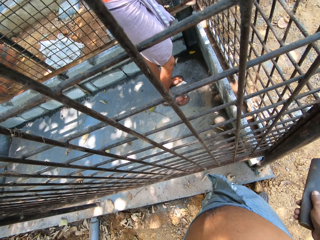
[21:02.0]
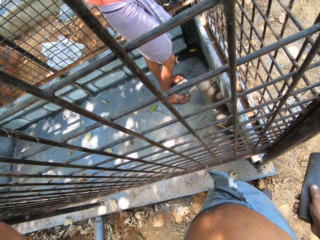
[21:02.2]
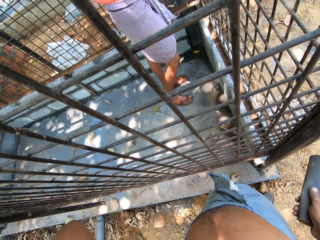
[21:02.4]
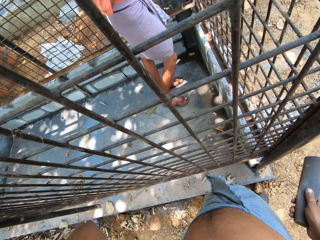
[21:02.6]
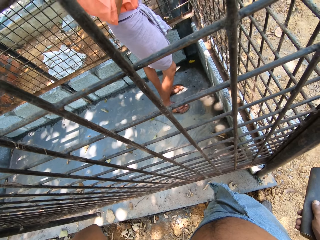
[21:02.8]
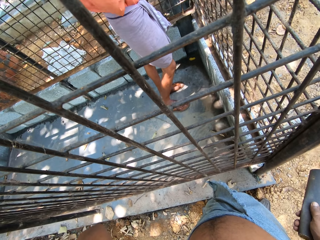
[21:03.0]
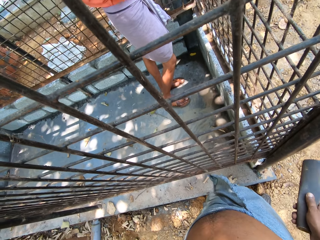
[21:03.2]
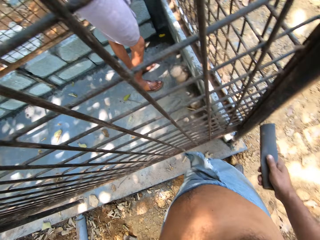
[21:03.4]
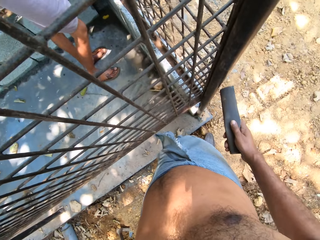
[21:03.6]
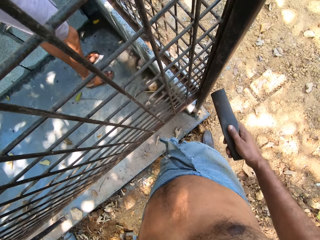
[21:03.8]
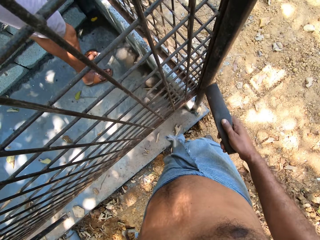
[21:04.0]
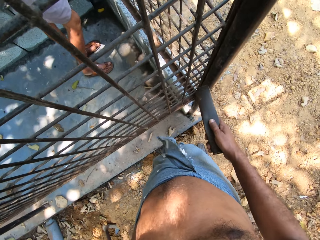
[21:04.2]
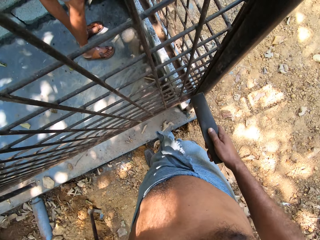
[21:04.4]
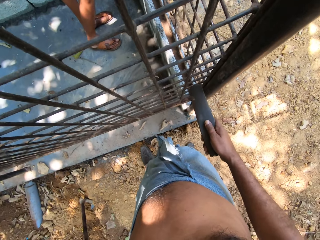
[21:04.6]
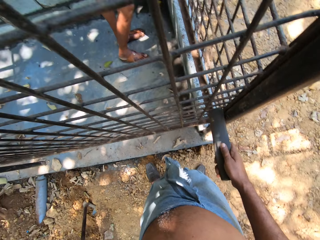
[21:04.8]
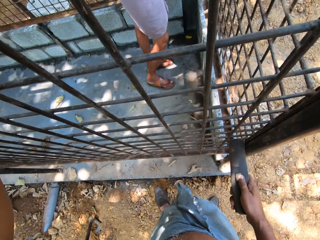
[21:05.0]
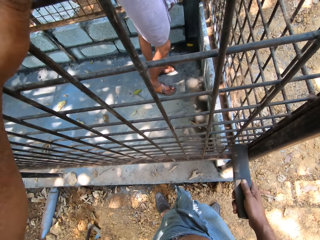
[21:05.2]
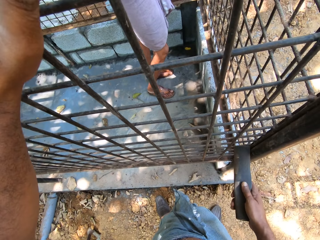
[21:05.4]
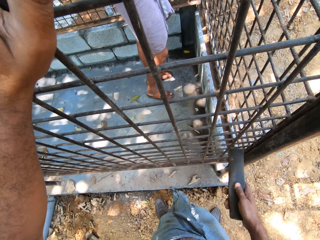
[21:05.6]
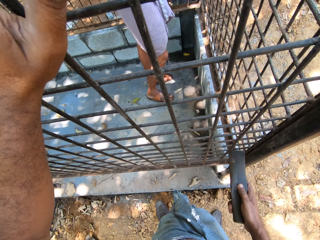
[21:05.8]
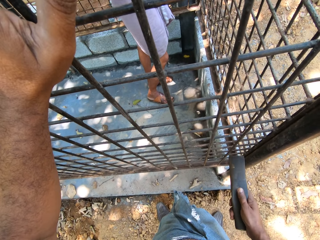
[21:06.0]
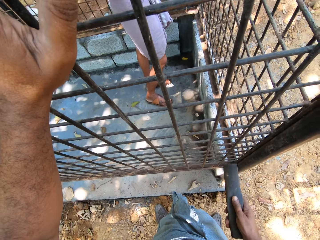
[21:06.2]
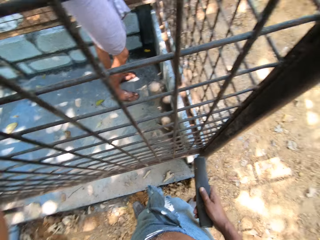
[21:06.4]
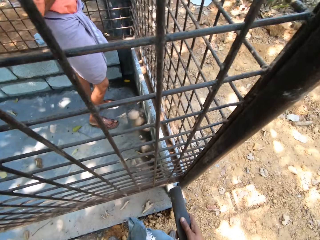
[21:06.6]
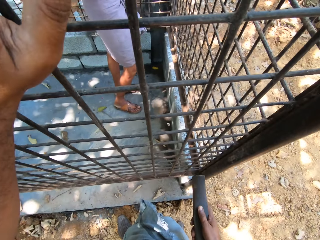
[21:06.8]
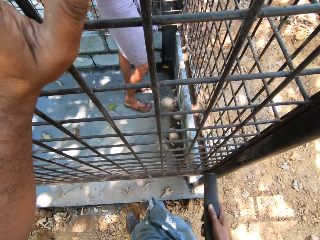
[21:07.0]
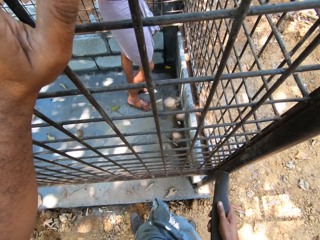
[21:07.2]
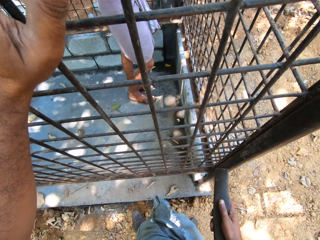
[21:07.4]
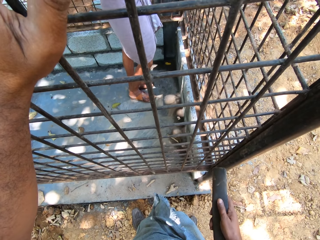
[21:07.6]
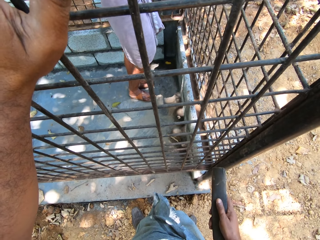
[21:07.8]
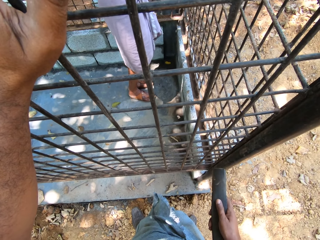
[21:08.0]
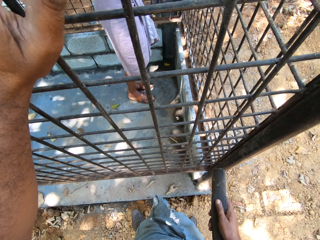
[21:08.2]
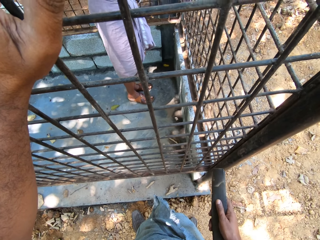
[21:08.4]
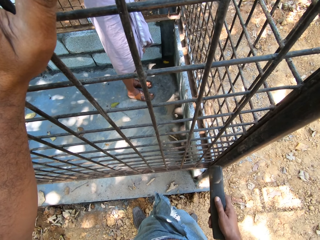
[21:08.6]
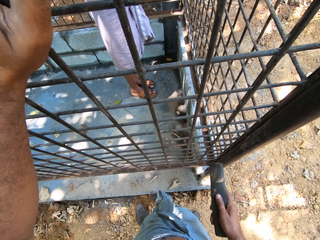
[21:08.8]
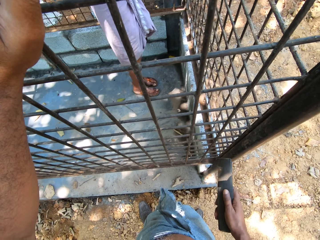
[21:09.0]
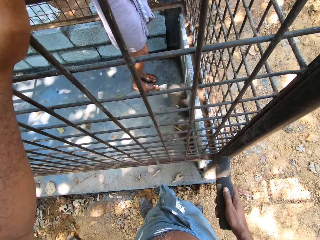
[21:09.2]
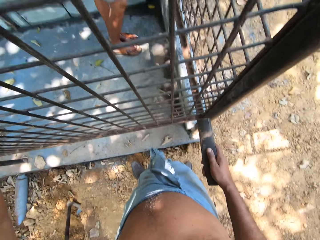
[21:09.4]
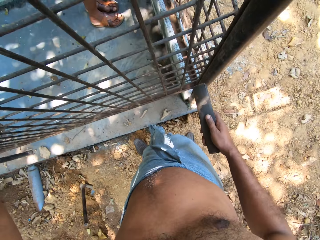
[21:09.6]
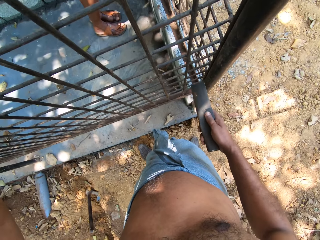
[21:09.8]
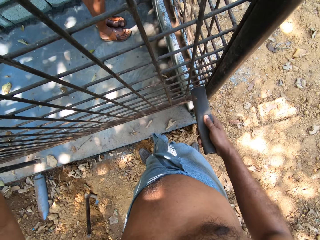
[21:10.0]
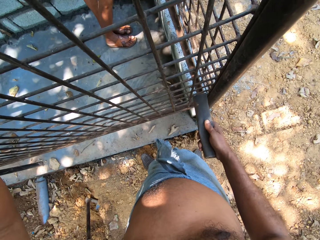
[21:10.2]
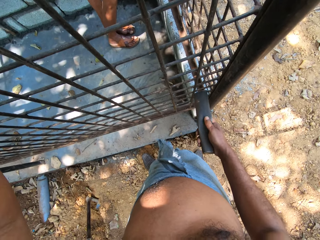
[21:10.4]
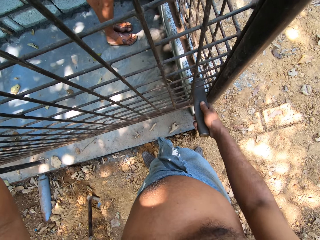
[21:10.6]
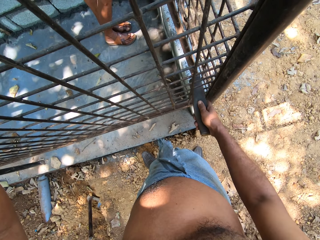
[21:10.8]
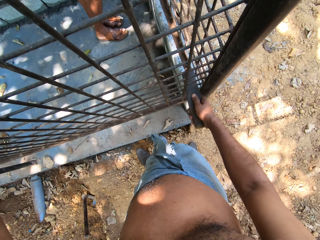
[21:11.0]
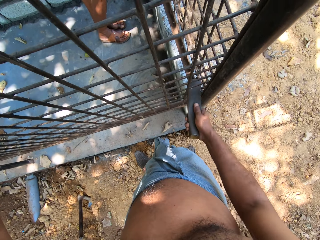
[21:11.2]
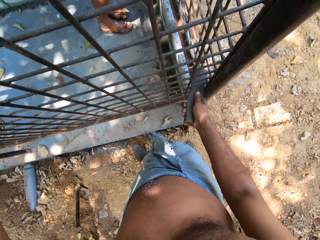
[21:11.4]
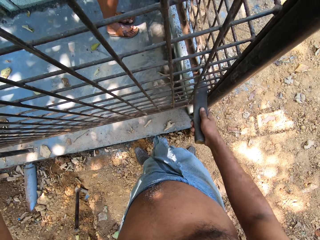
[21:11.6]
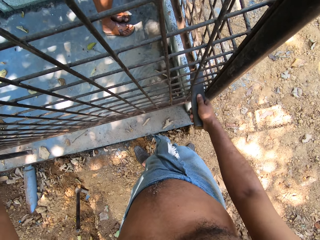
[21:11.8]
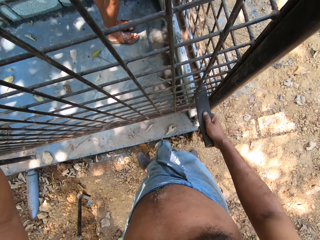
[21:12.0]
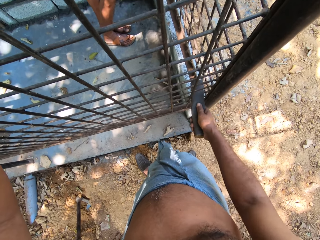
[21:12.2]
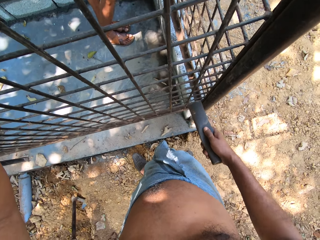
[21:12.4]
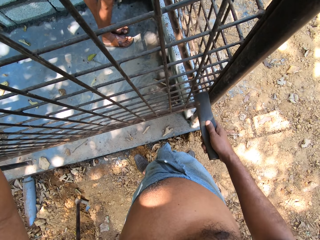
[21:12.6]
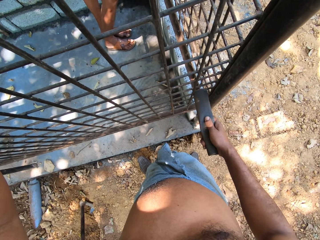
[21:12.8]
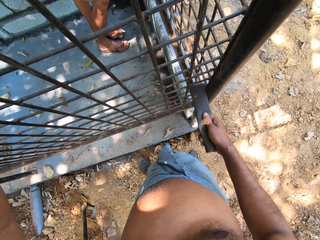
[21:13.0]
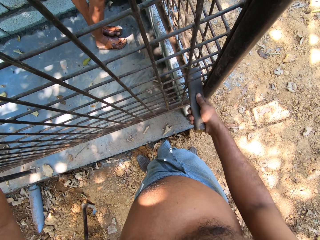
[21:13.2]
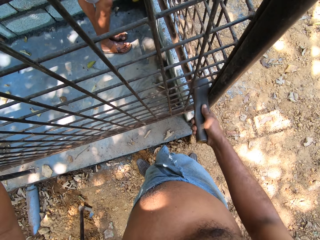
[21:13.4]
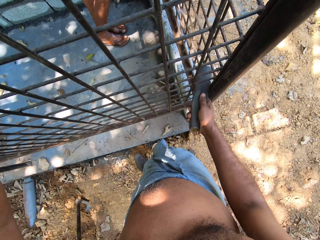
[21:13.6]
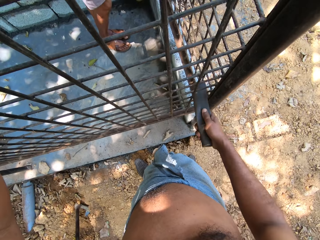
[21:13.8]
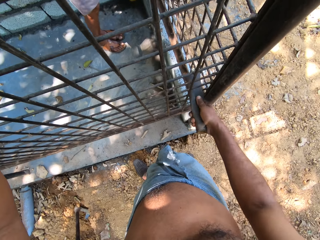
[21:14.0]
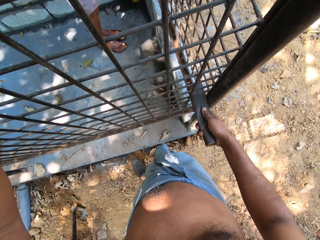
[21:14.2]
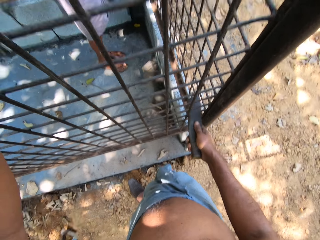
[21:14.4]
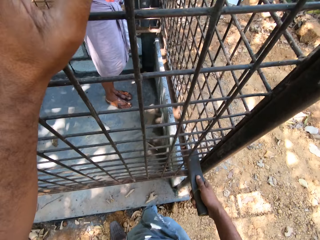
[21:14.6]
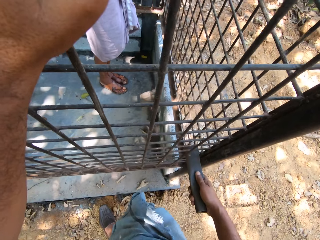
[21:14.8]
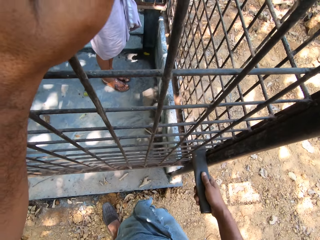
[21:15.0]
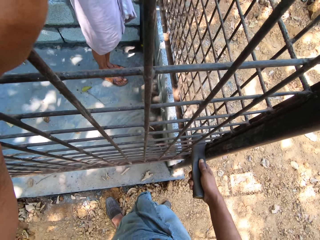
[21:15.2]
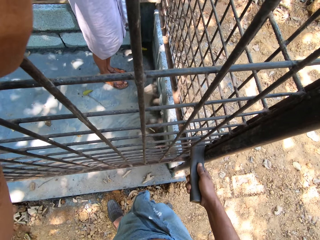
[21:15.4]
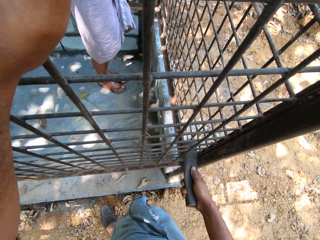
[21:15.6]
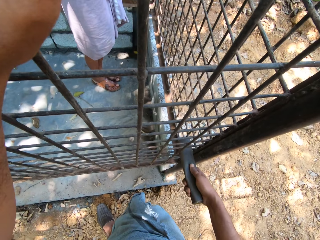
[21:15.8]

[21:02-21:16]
The camera wearer holds the iron bars with his left hand. He smoothens the iron bars with the sandpaper in his right hand.

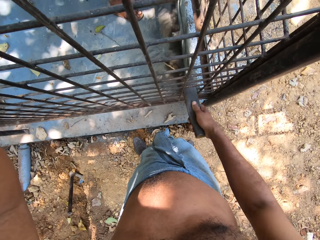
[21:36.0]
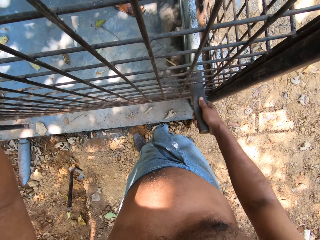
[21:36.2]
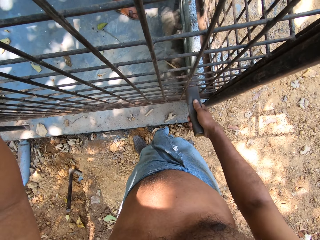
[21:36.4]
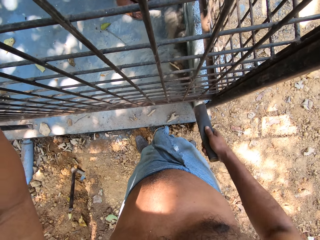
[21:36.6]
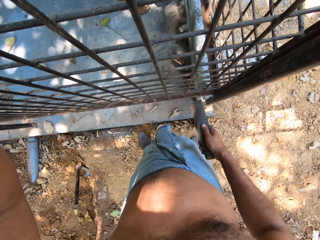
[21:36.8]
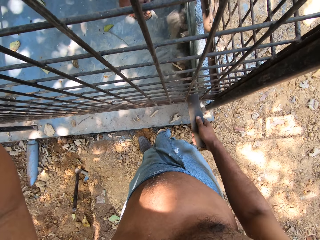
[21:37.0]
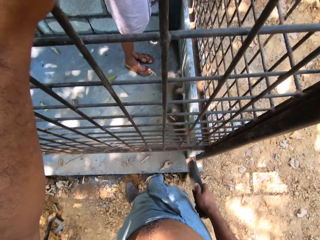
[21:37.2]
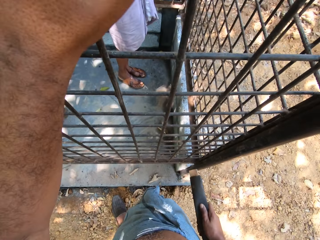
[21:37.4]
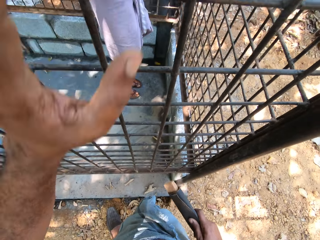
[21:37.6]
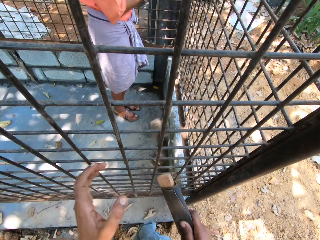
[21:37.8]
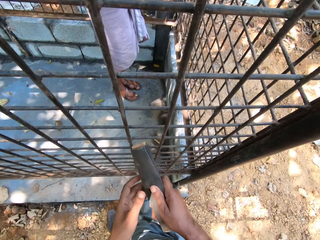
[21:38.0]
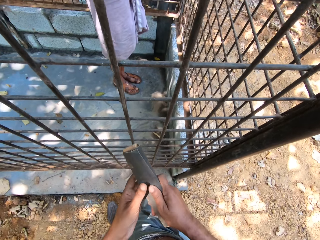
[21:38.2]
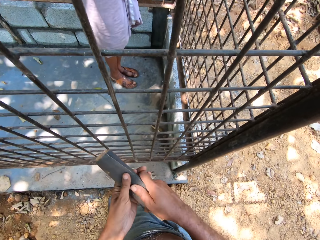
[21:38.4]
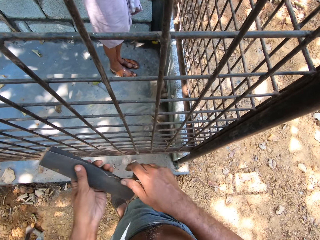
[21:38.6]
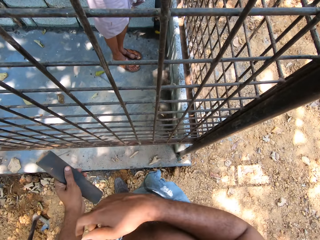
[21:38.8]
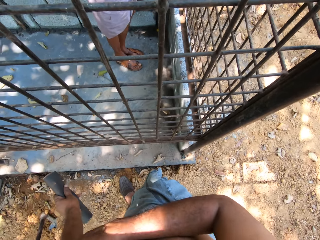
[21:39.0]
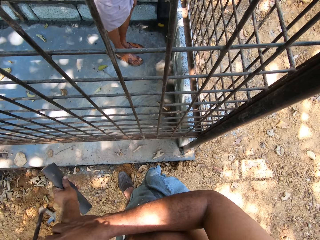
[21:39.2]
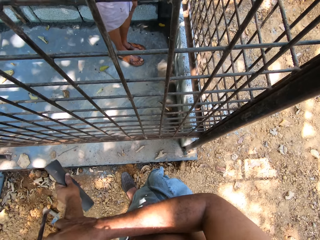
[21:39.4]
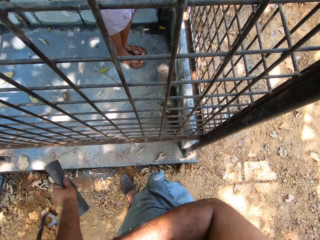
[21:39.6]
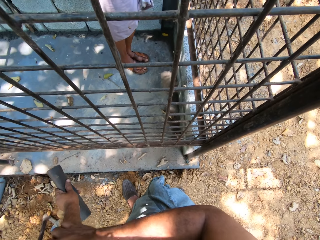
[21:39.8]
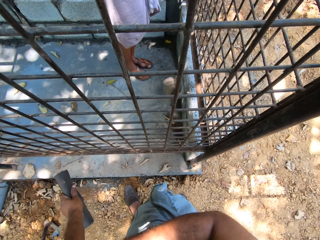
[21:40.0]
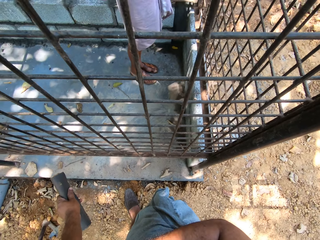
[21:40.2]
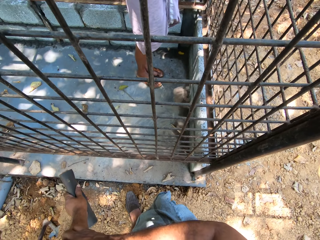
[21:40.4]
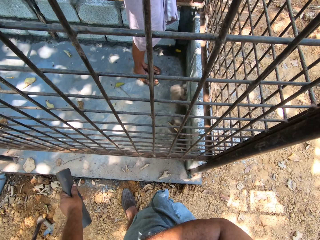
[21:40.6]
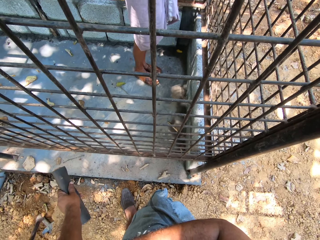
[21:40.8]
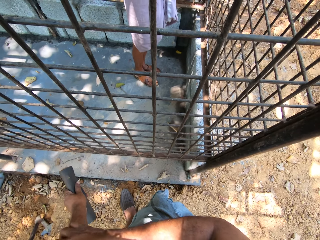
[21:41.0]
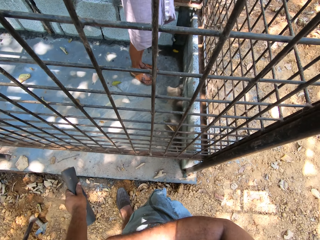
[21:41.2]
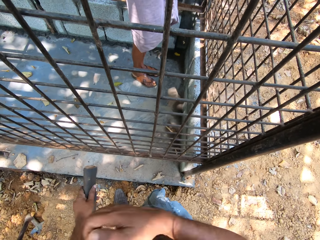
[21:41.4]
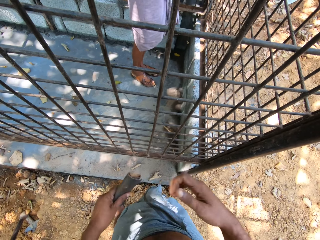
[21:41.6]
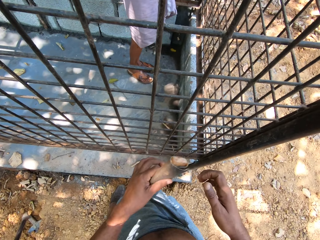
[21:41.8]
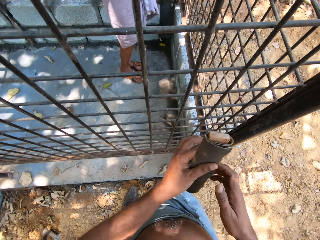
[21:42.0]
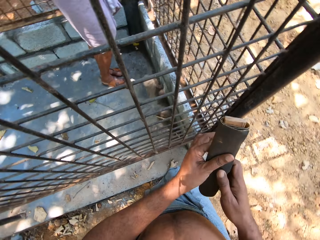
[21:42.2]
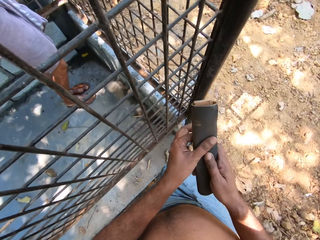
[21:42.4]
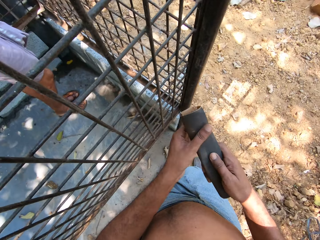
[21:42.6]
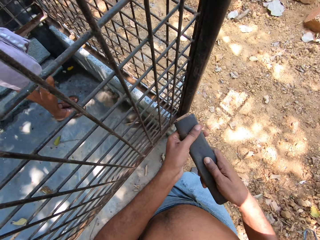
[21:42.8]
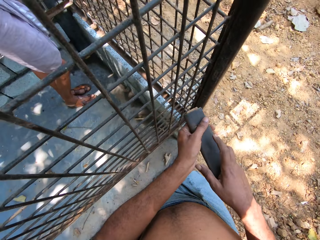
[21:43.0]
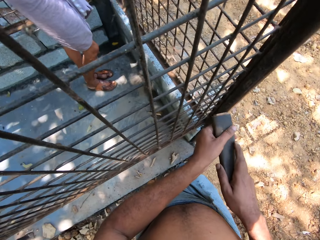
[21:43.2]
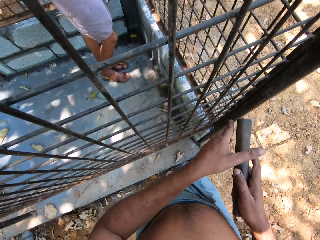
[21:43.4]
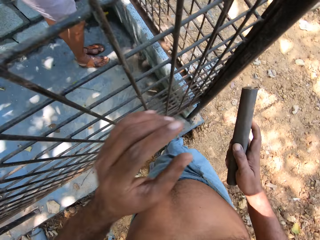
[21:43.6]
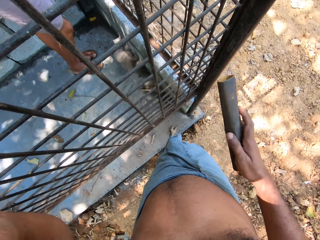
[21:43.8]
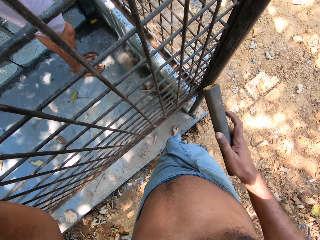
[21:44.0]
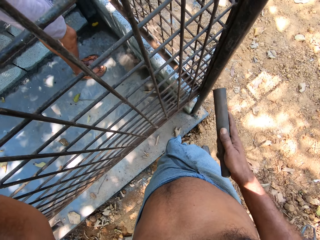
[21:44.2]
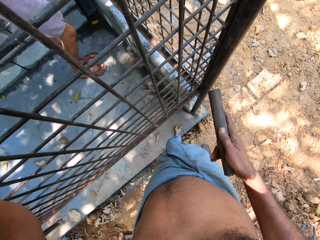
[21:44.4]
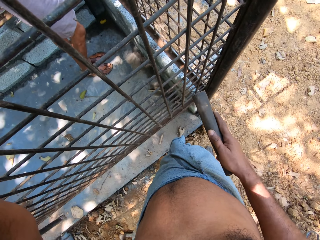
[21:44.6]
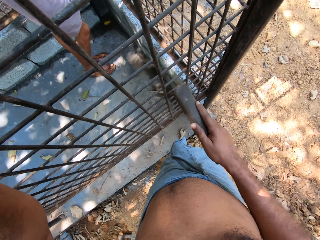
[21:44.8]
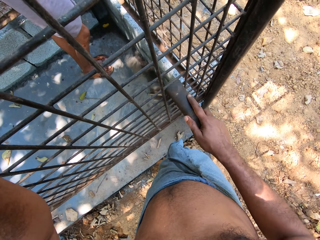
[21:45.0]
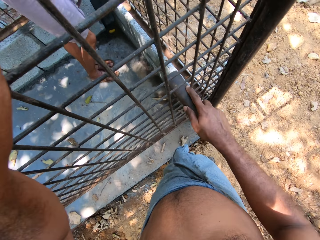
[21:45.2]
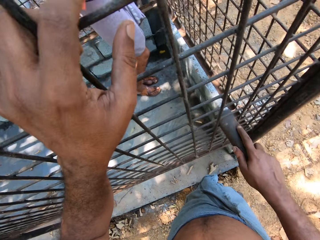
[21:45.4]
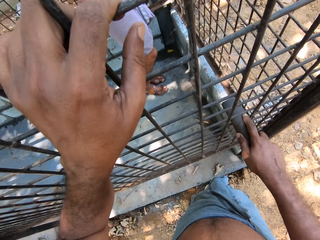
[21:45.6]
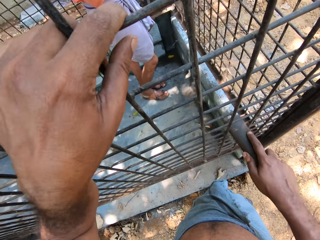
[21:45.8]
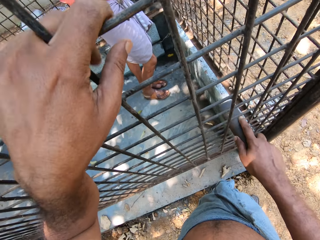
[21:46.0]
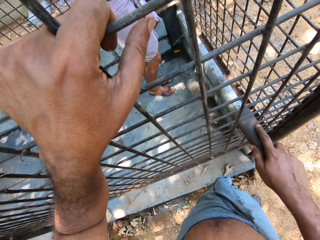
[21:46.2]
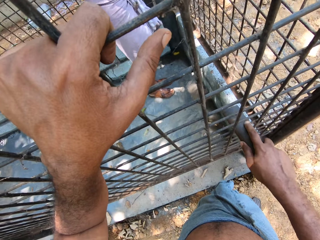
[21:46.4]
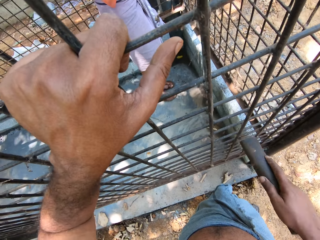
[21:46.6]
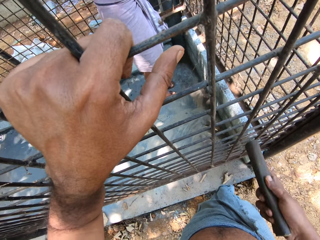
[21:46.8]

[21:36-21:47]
The camera wearer passes the sandpaper in his right hand to his left hand. He scratches his left arm with his right hand. He rubs the hand. He passes the sandpaper in his left hand to his right hand. He raises his left hand to his face. He holds the iron bars with his left hand. He smoothens the iron bars with the sandpaper in his right hand.
